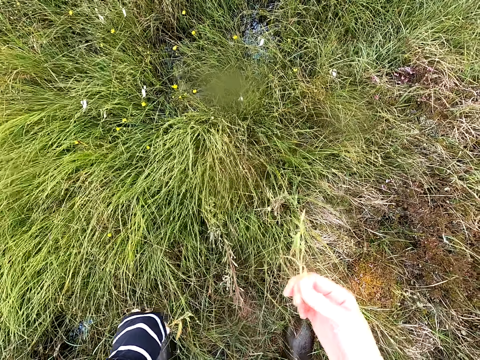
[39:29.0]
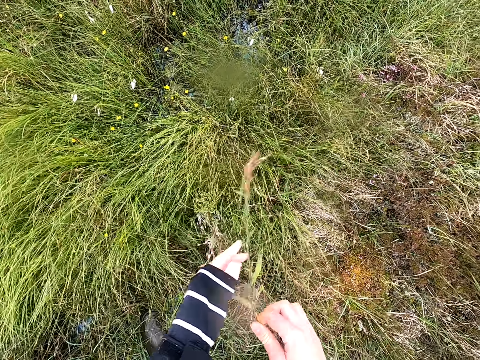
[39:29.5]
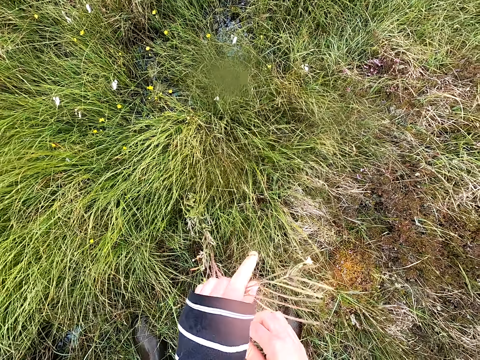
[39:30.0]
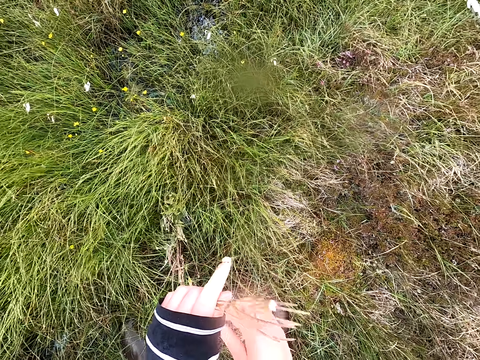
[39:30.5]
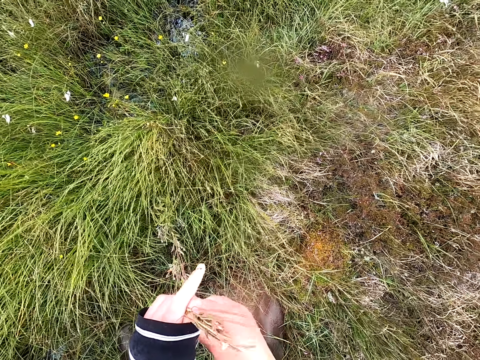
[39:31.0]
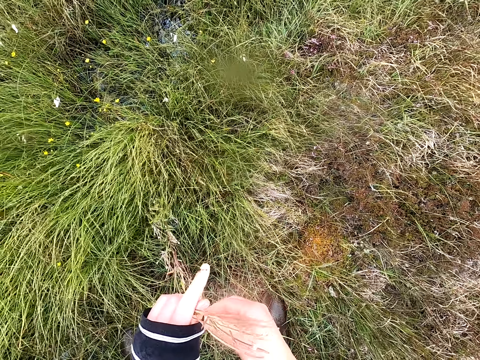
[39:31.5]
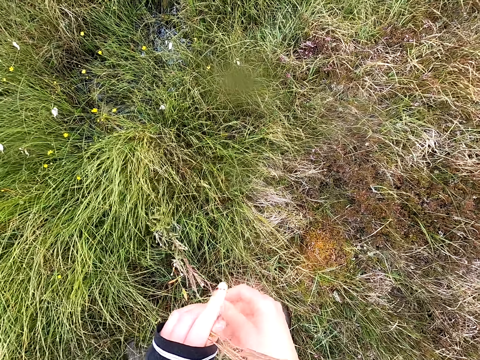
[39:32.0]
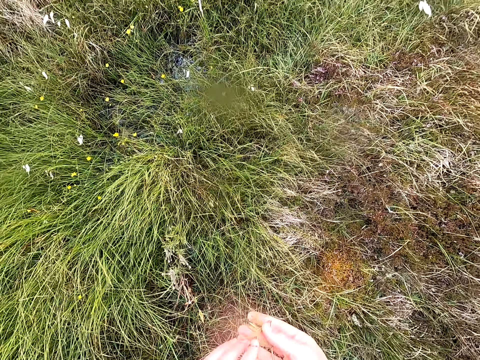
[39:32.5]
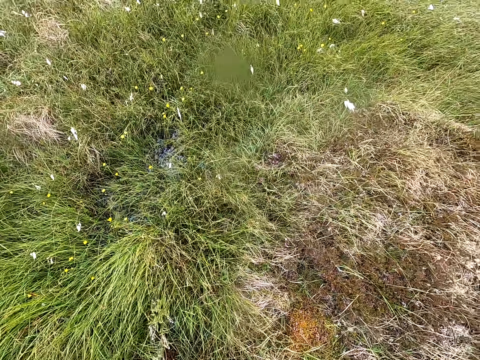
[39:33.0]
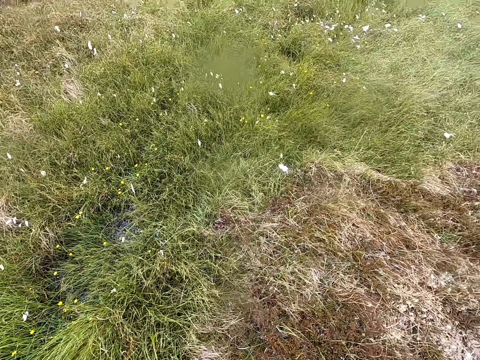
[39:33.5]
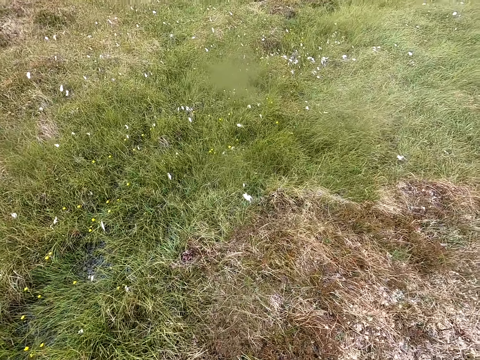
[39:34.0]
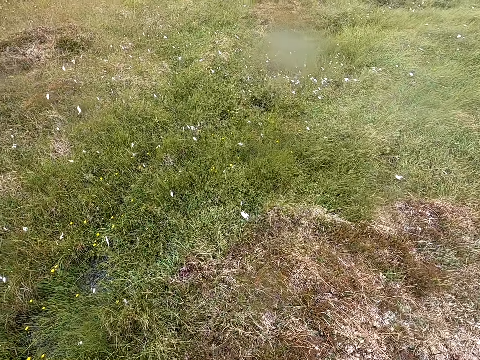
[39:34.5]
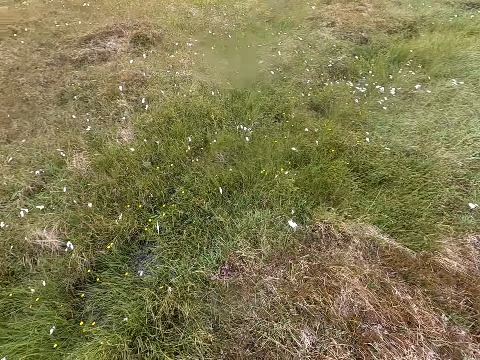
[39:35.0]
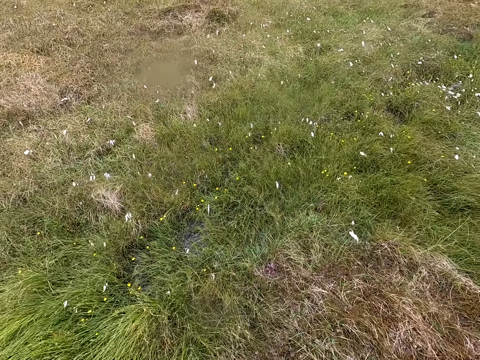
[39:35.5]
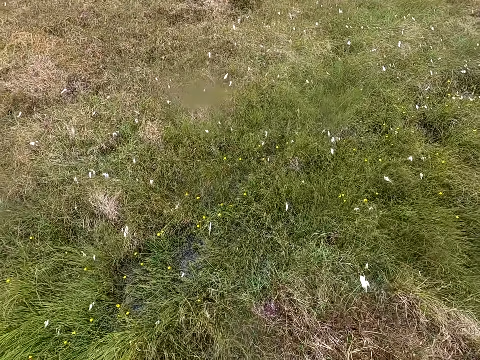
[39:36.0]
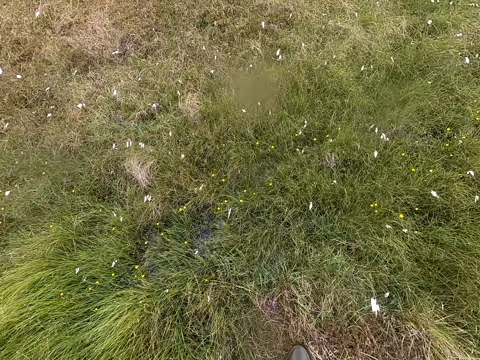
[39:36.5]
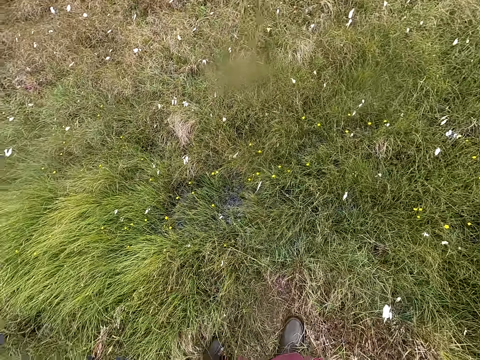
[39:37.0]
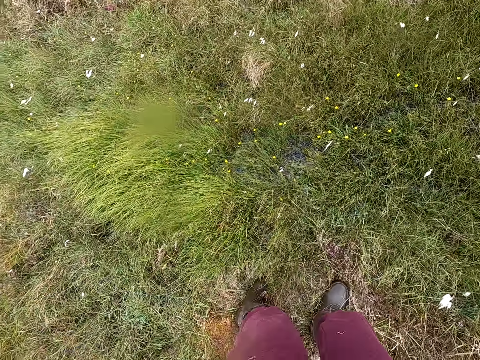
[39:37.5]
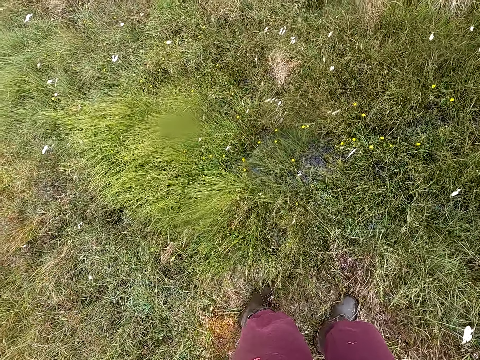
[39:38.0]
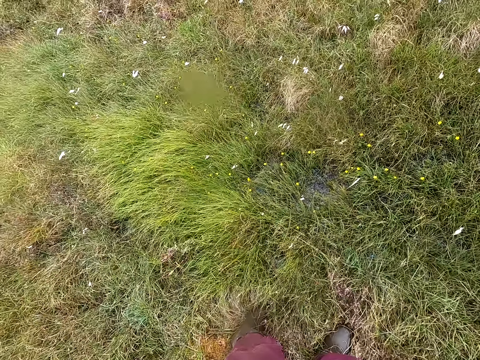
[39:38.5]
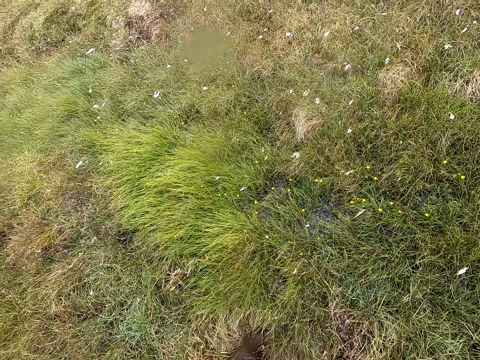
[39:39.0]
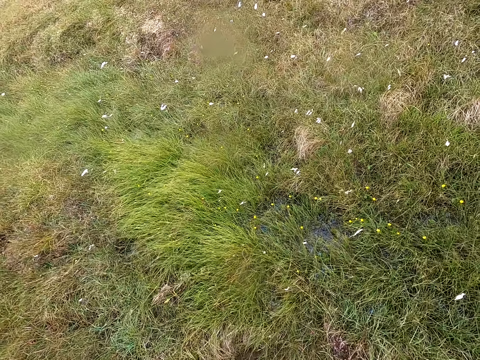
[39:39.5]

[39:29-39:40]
The camera wearer looks at the plant and cuts the plant root. They look around.

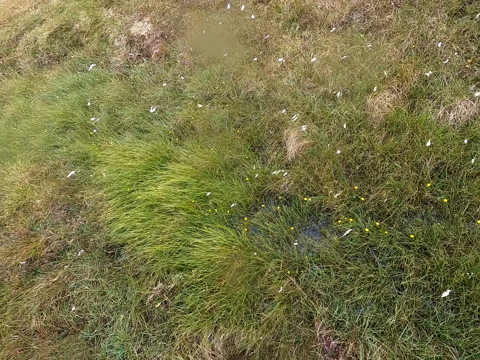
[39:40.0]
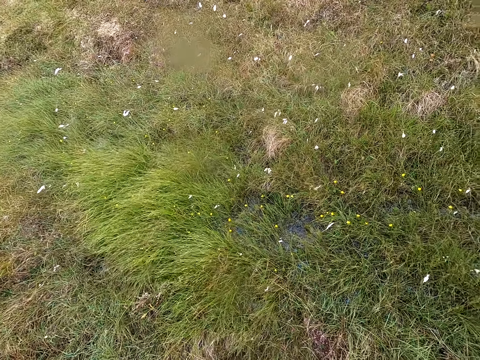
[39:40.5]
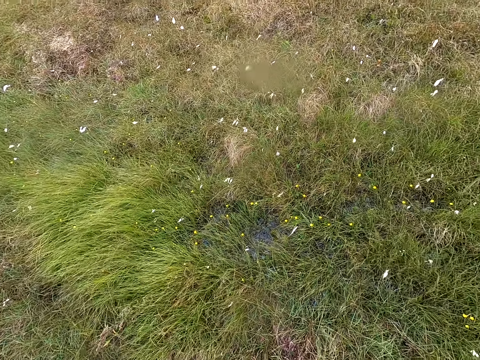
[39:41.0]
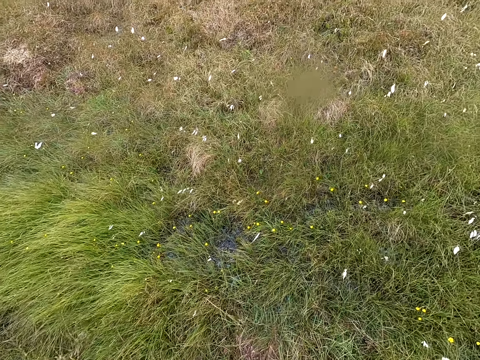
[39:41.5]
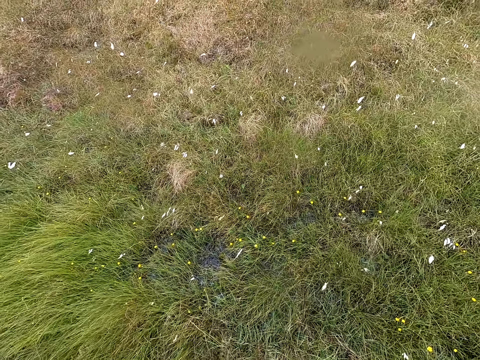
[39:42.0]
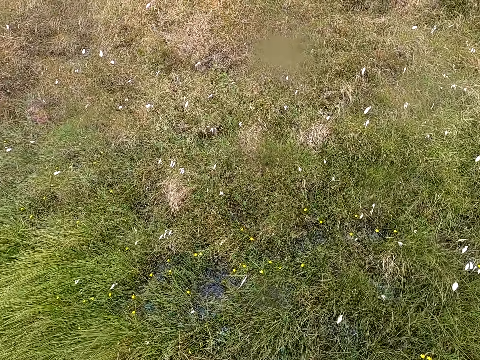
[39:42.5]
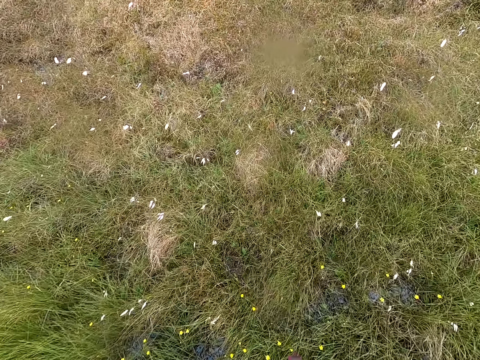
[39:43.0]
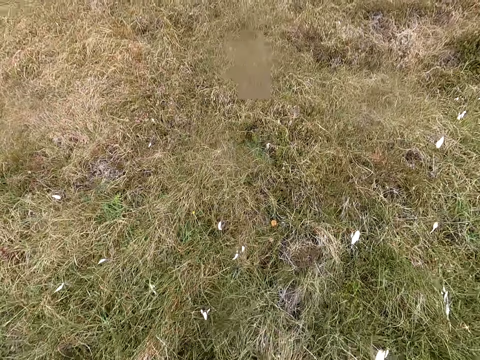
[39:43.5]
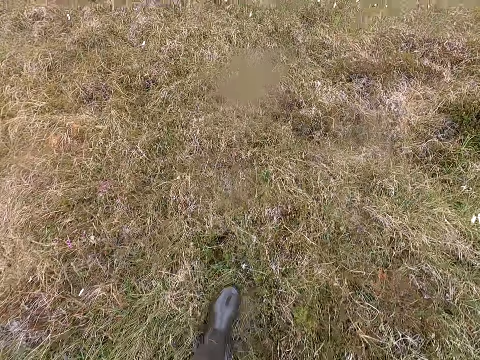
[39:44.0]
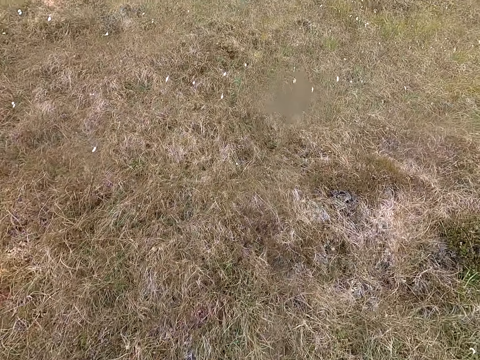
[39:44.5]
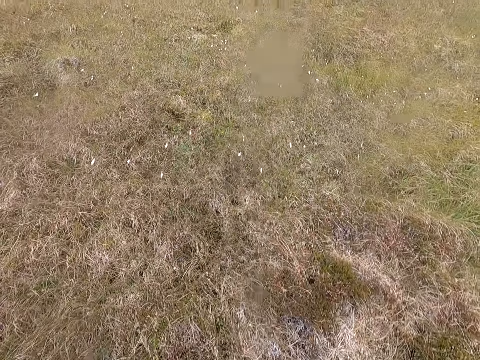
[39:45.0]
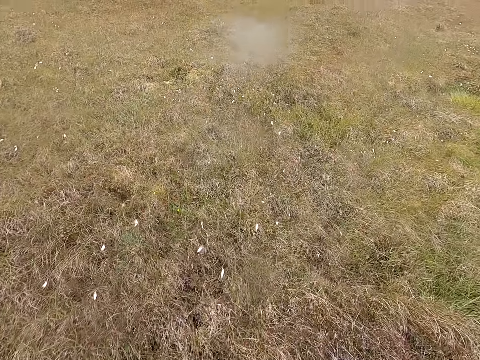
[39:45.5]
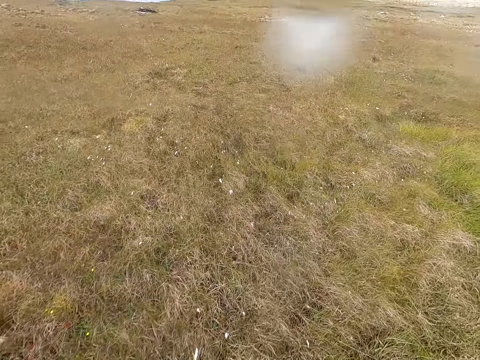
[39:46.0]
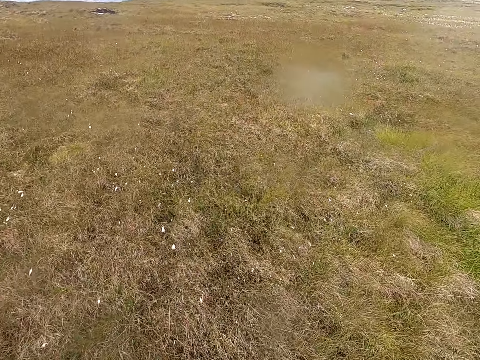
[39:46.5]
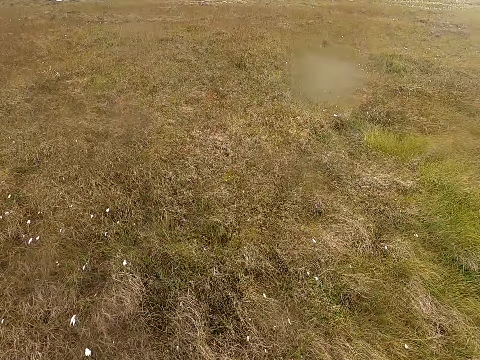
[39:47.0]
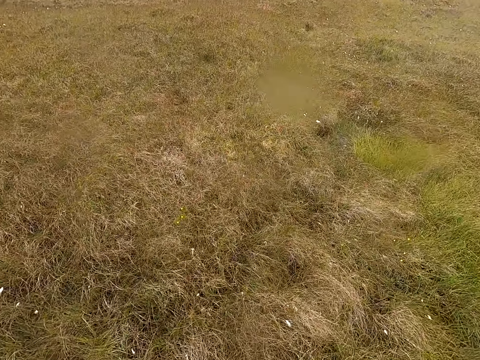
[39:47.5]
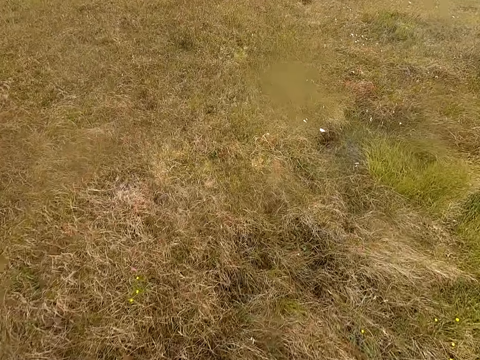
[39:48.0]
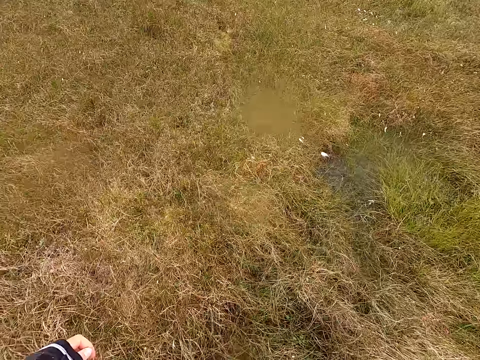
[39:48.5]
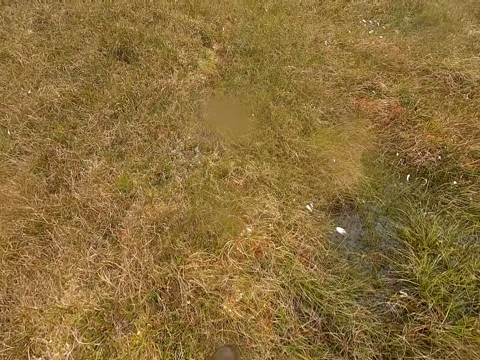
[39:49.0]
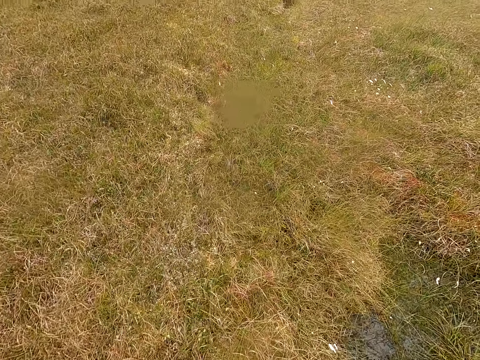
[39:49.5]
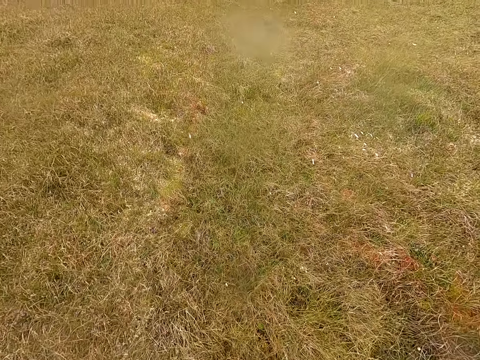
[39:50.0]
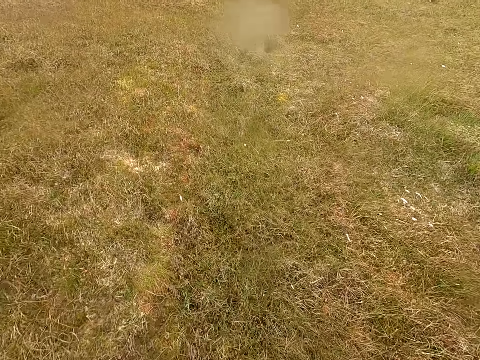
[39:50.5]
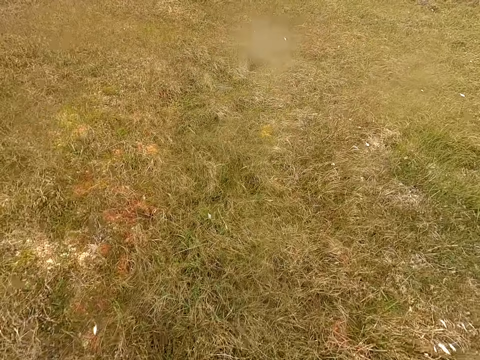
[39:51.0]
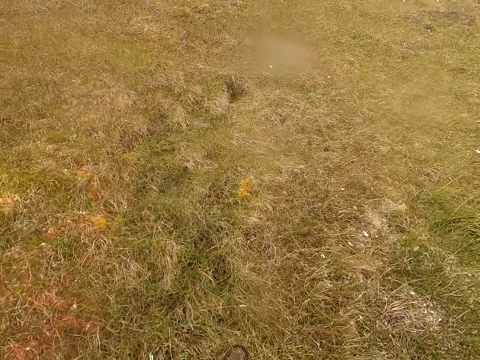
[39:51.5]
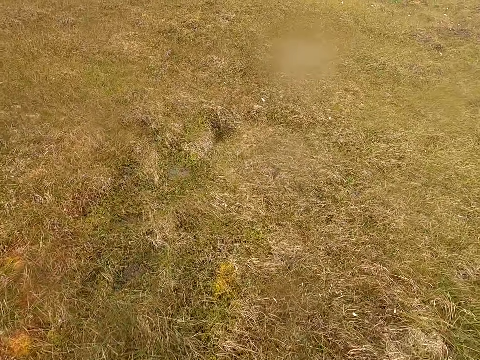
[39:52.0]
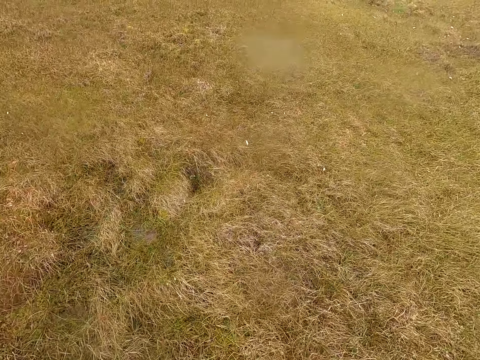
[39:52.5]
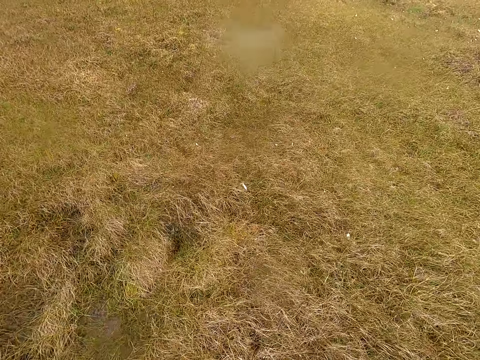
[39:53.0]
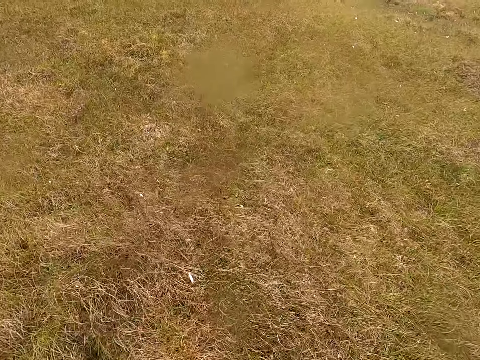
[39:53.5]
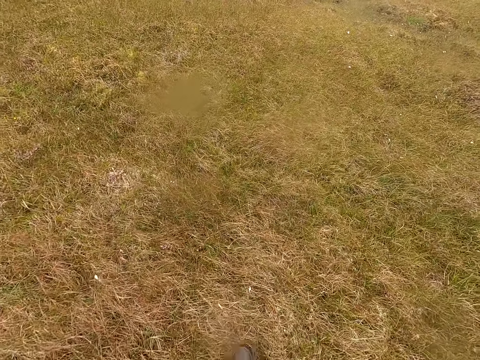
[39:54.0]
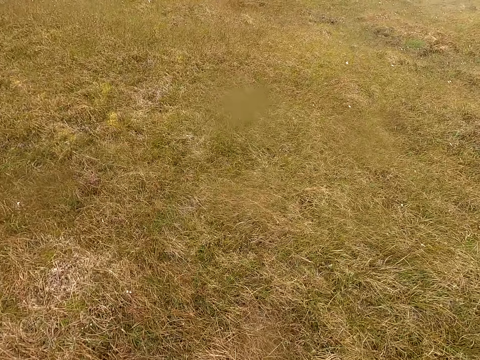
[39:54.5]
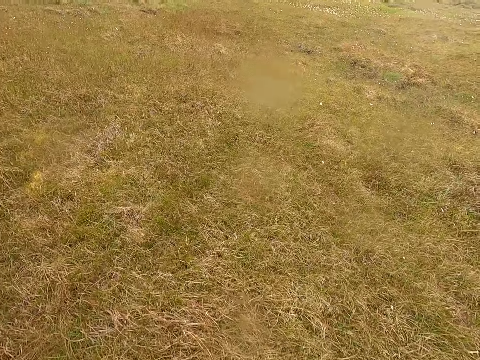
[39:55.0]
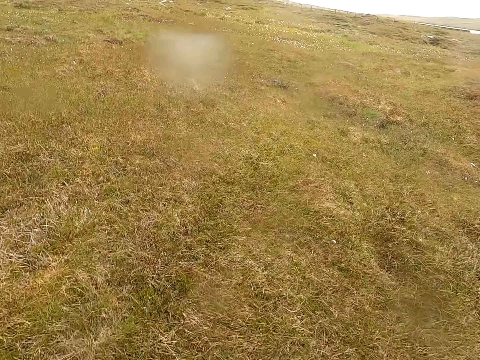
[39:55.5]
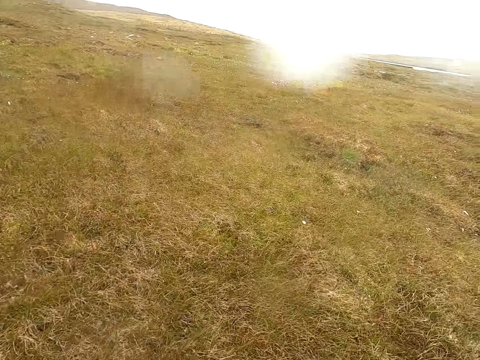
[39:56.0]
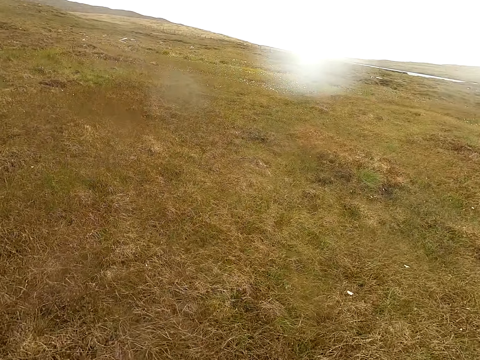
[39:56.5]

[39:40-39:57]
The camera wearer walks. They jump over the water. They walk in the field.
